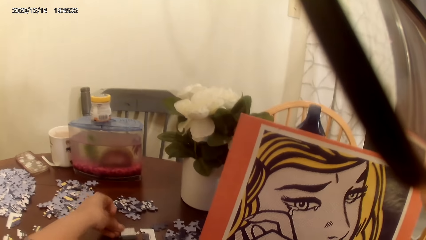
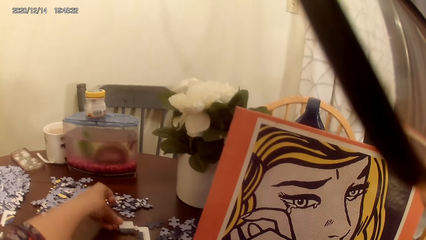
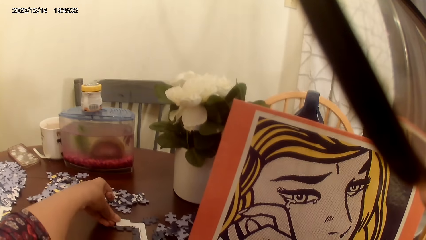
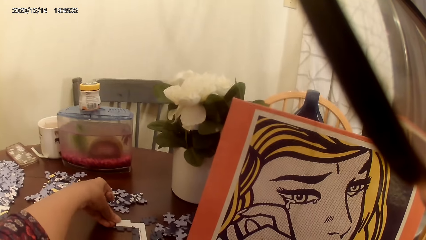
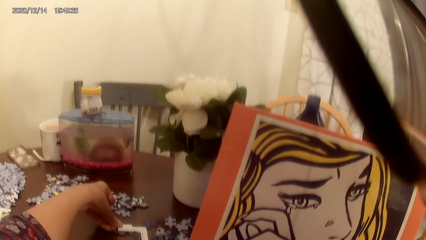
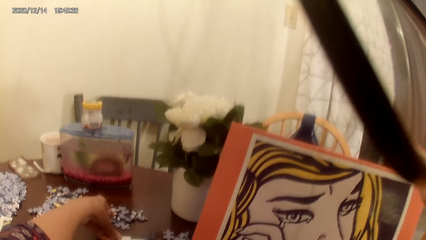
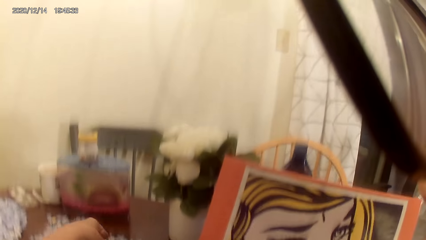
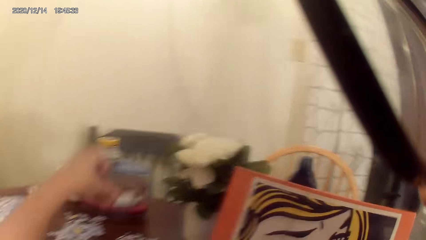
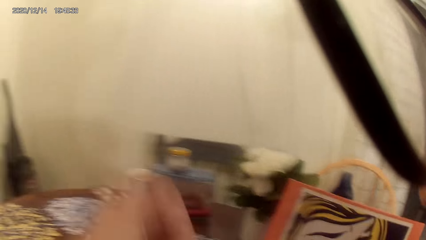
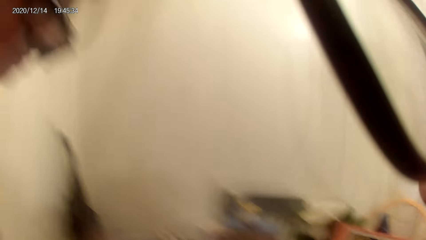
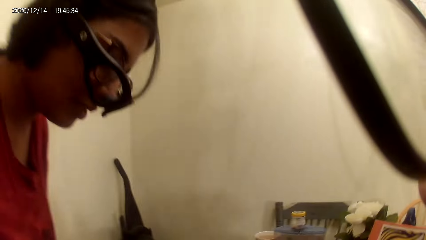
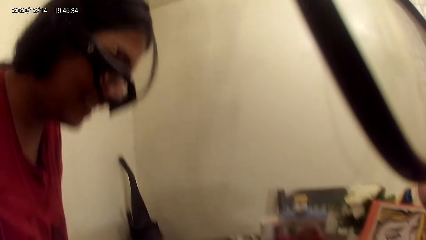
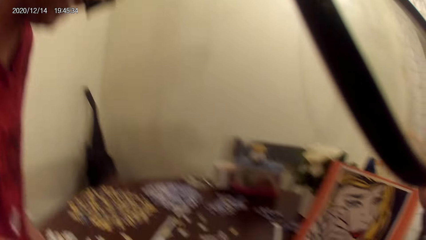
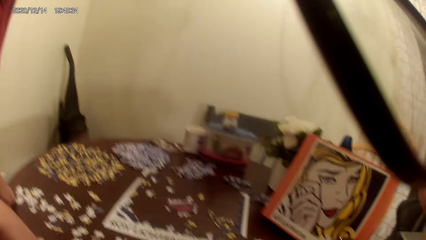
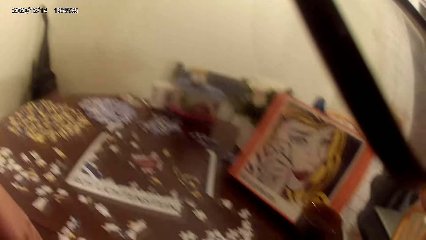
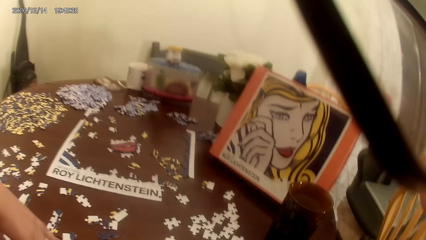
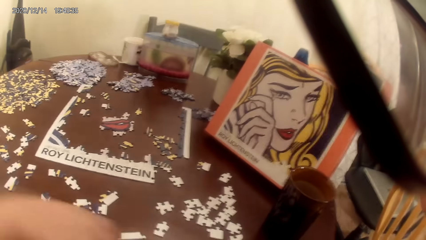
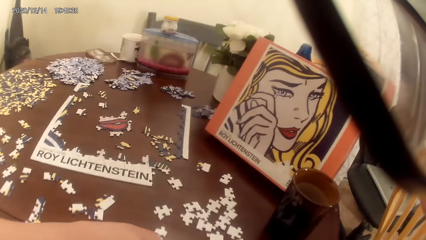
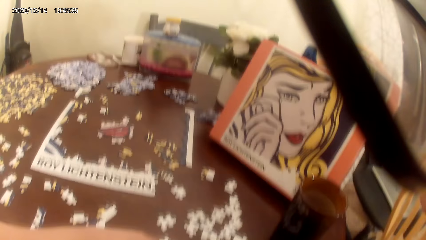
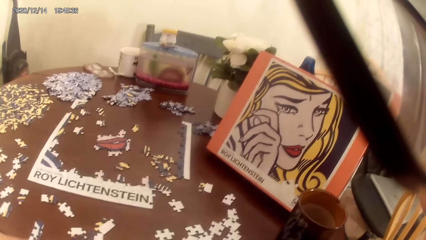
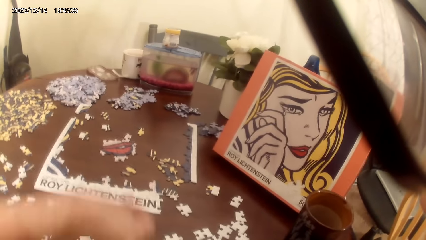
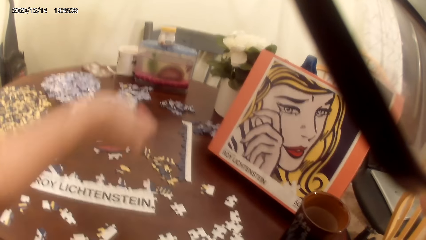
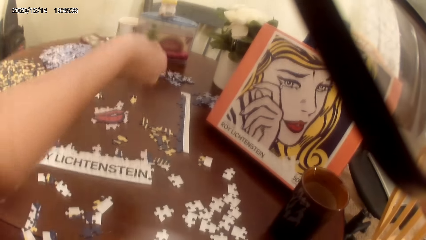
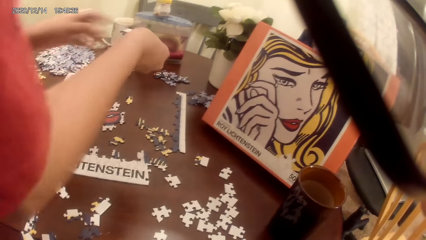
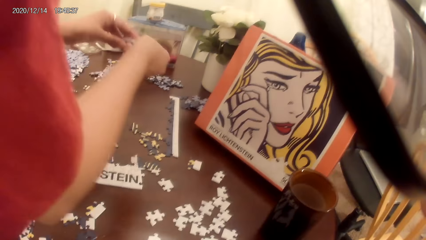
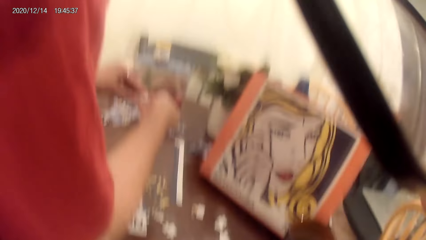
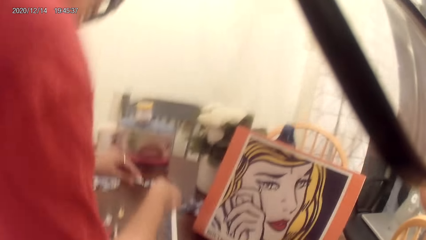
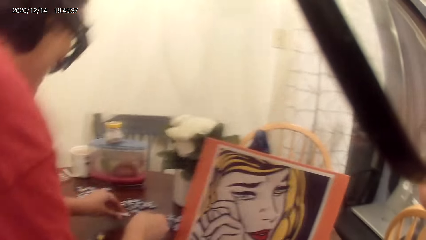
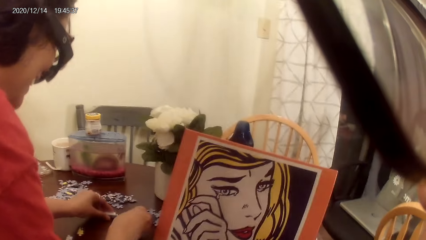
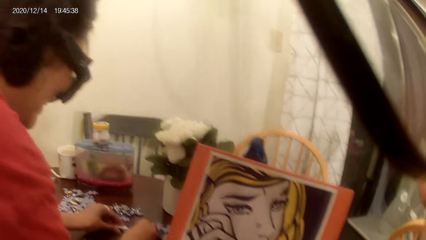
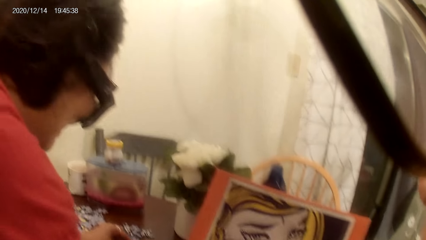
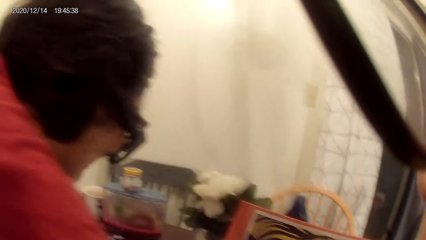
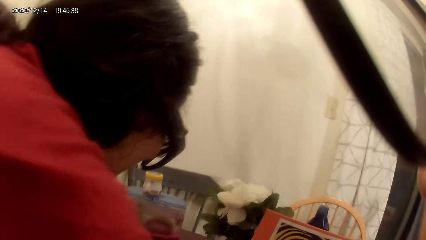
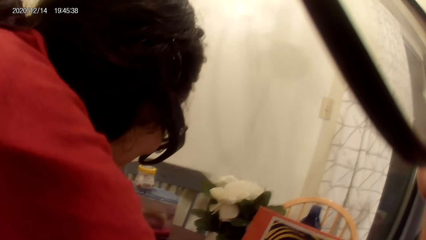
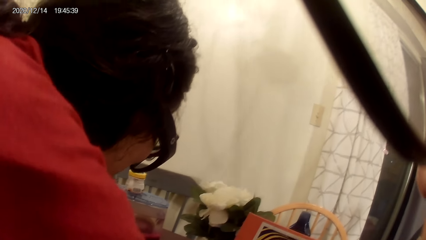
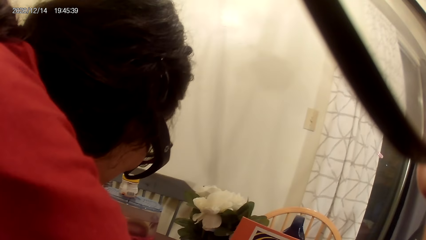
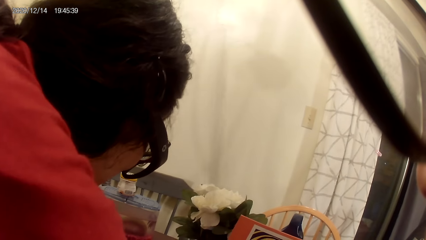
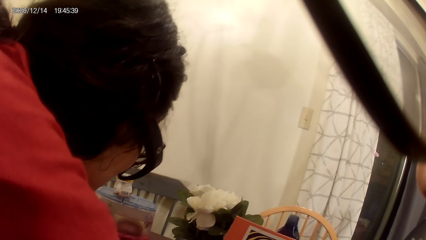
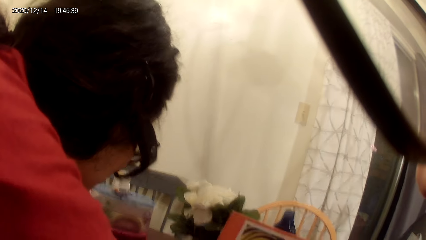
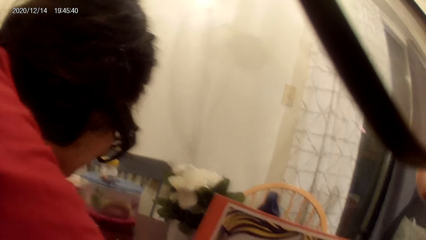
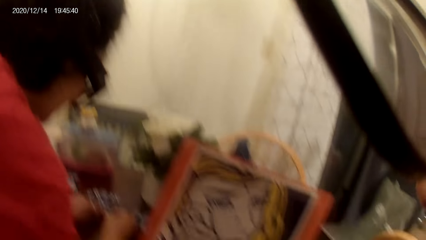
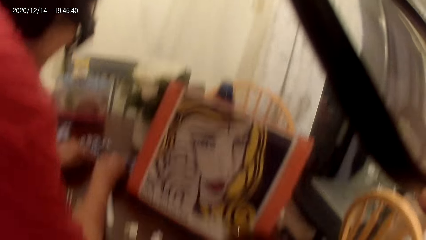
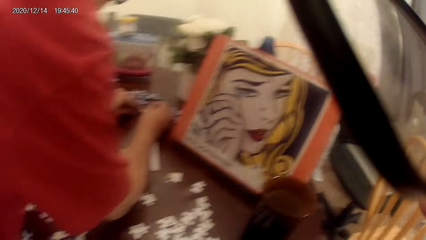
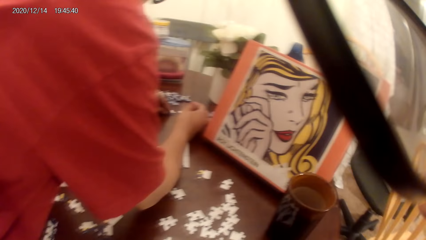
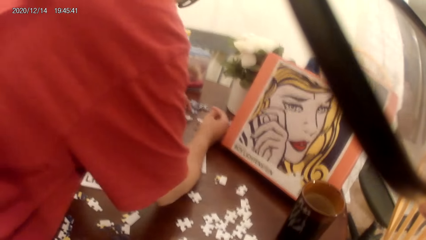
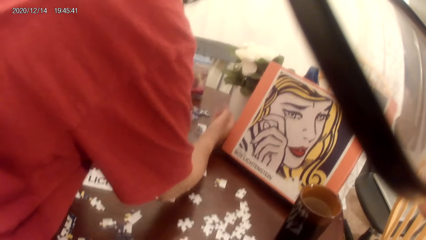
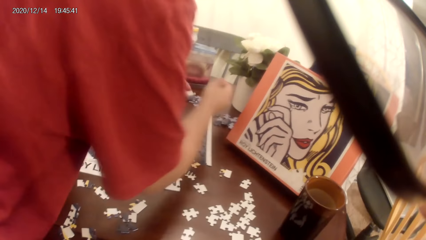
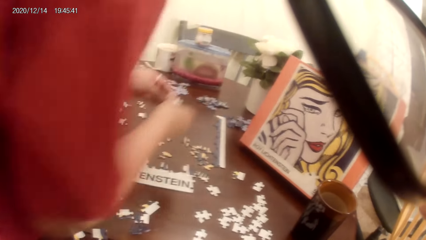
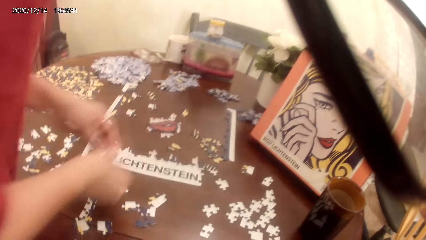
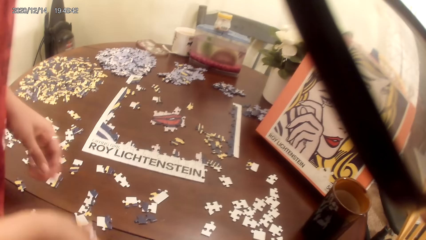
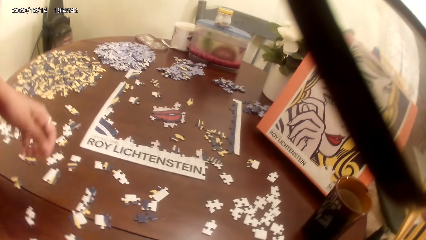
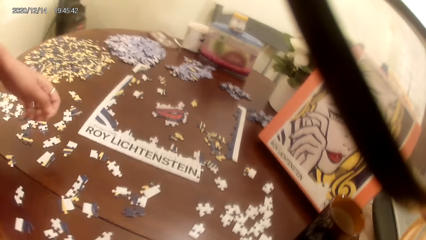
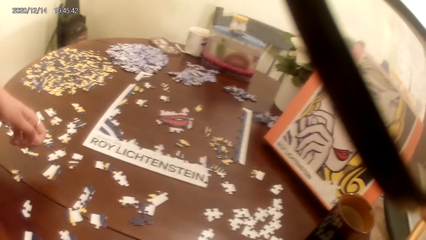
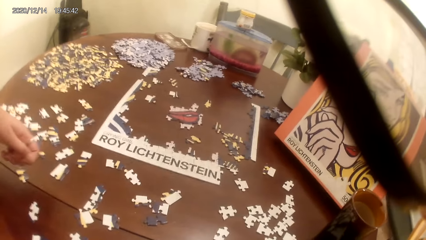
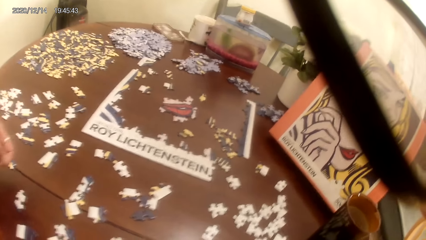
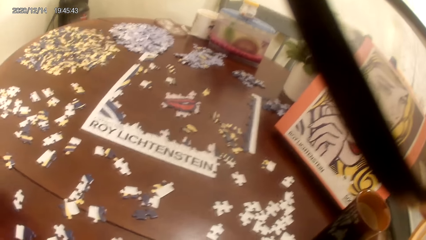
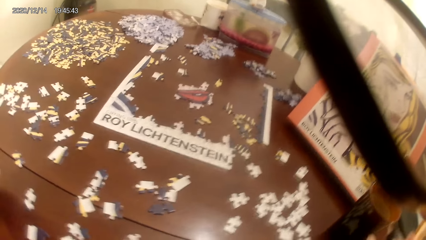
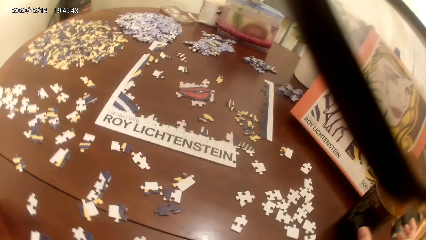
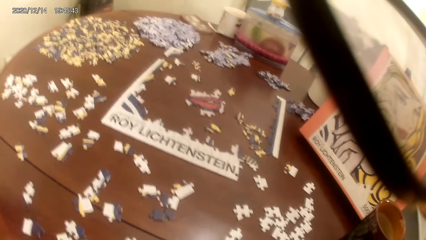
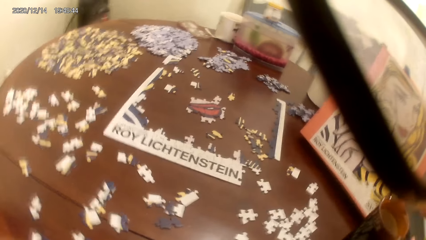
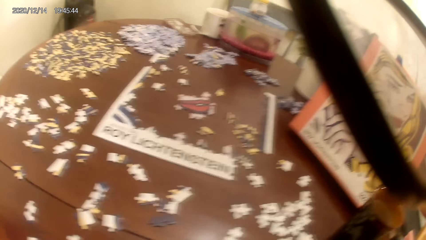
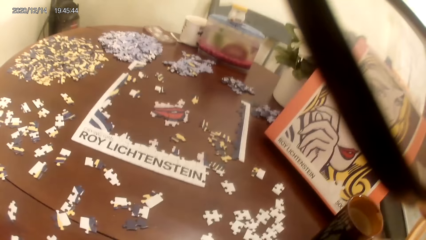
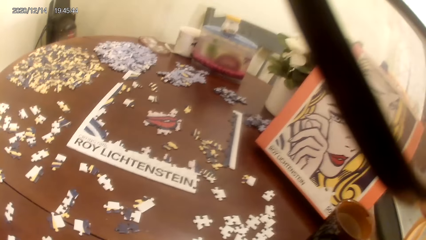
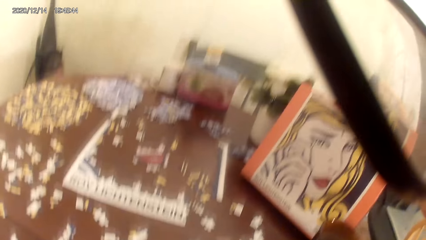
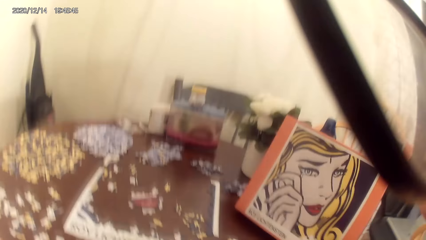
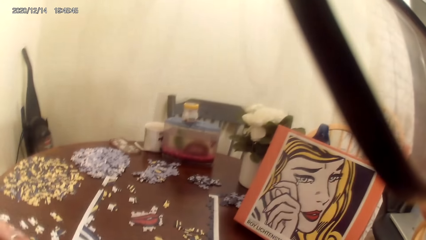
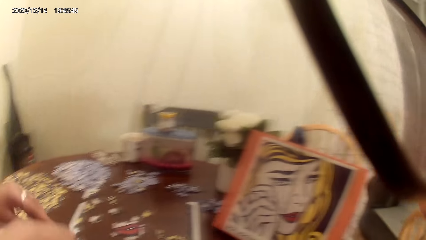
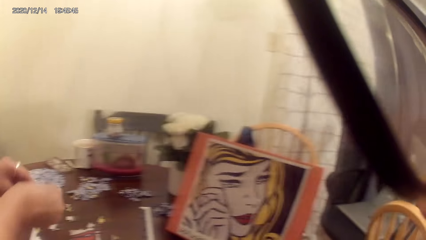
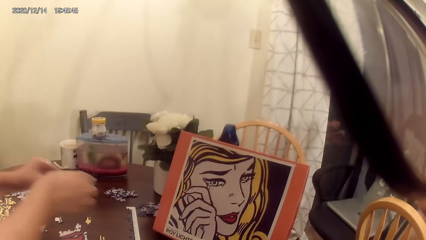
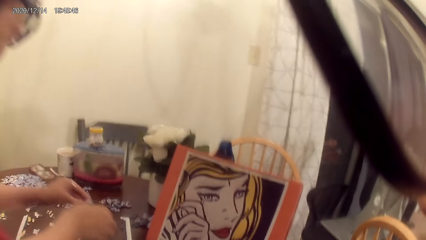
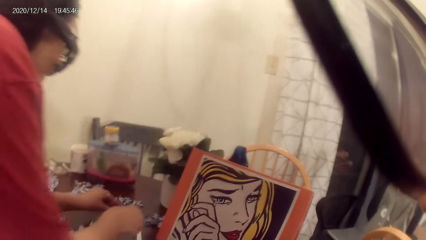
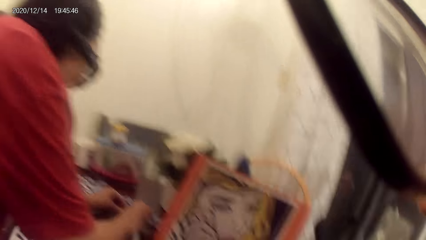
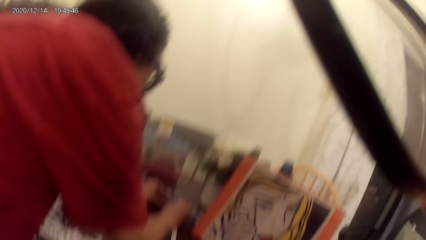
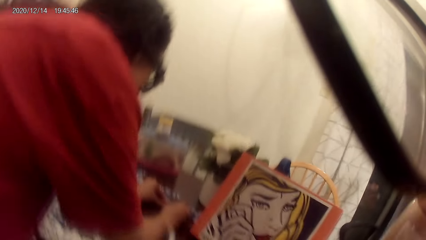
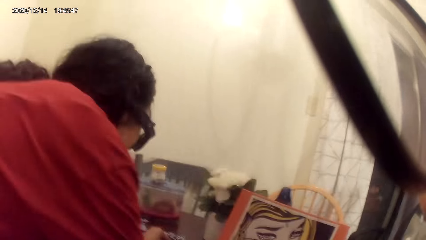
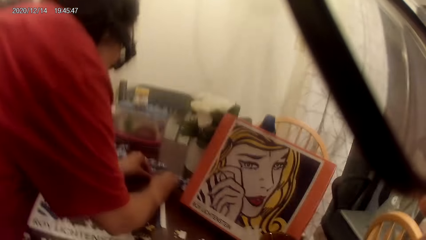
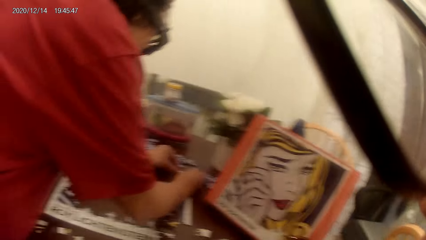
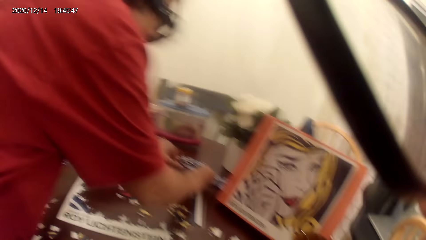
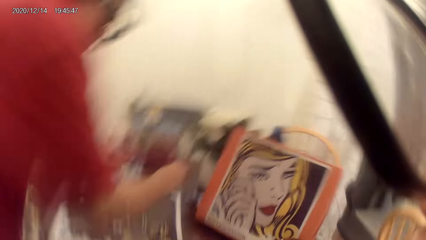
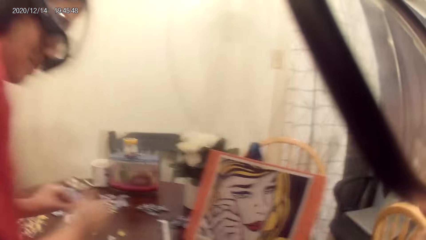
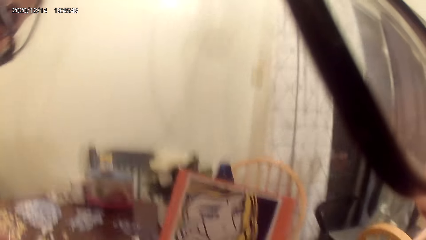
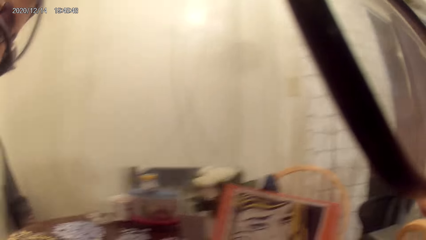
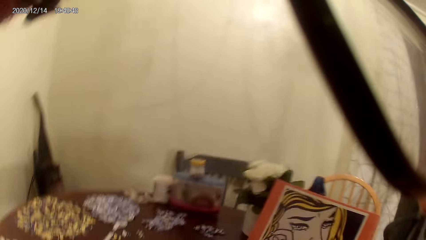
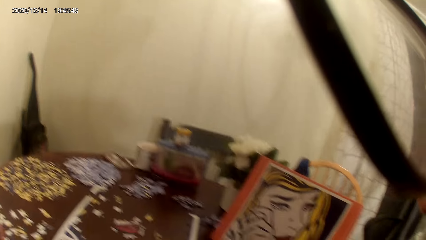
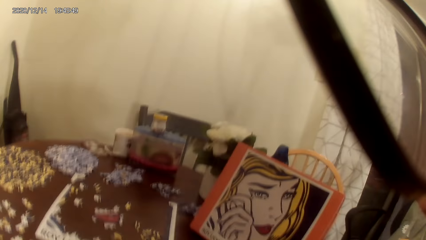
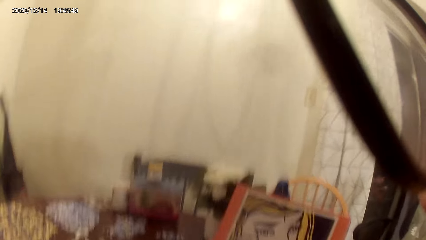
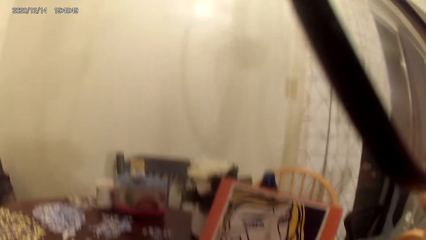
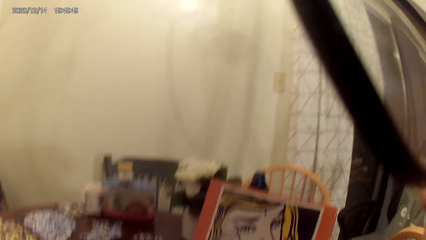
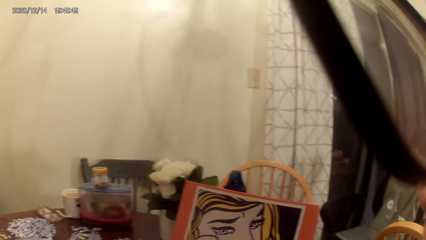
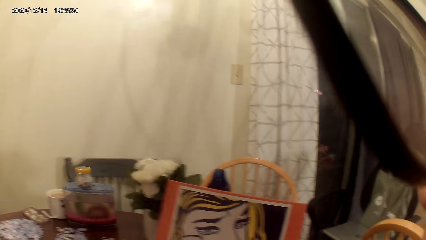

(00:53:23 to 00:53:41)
The camera wearer plays the jigsaw puzzle. They talk with a lady and move hands. The lady talks and laughs. The lady plays the jigsaw puzzle. The camera wearer talks with the lady. The lady moves hands. The camera wearer looks around. The lady plays the jigsaw puzzle. The camera wearer talks with the lady.
